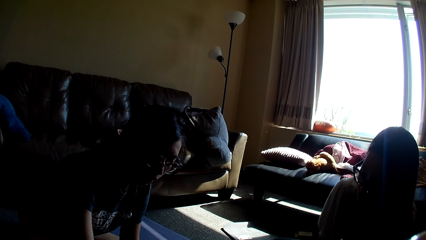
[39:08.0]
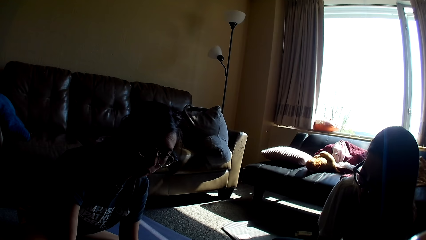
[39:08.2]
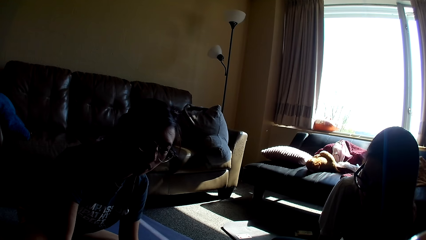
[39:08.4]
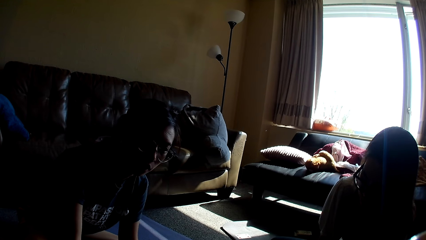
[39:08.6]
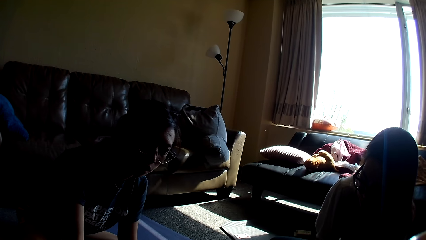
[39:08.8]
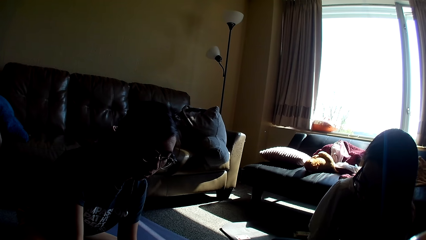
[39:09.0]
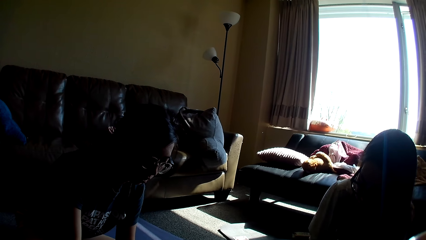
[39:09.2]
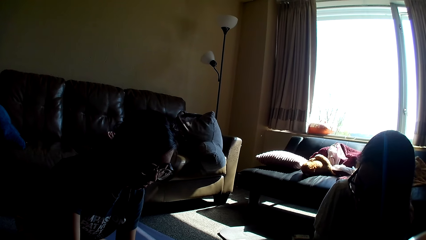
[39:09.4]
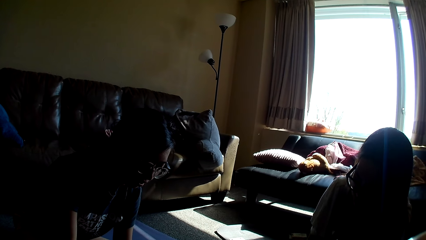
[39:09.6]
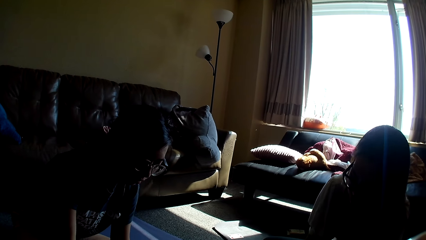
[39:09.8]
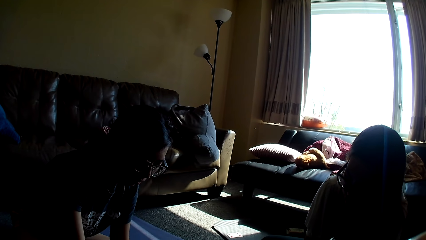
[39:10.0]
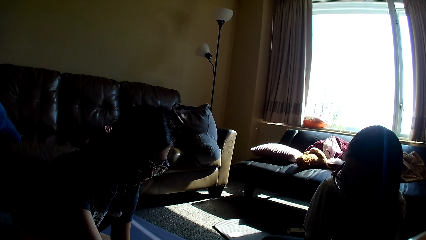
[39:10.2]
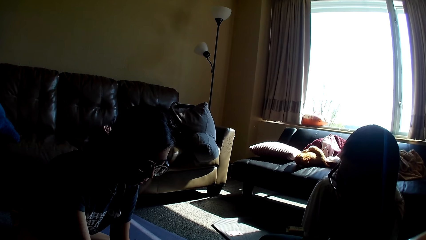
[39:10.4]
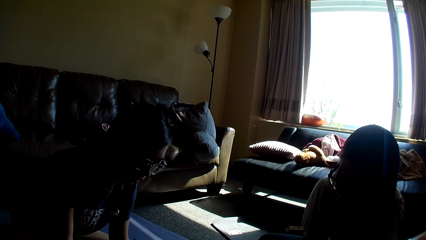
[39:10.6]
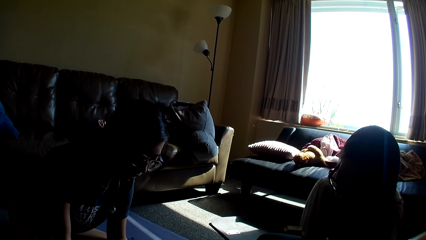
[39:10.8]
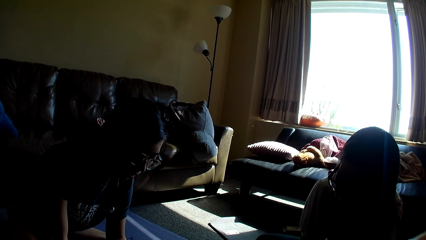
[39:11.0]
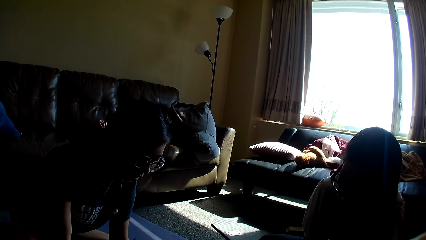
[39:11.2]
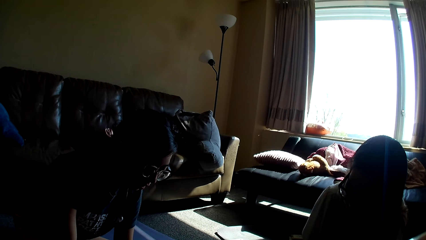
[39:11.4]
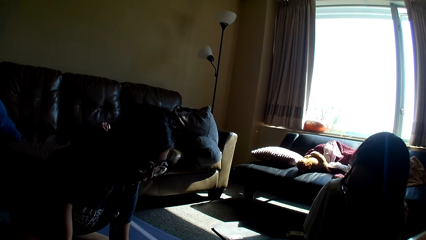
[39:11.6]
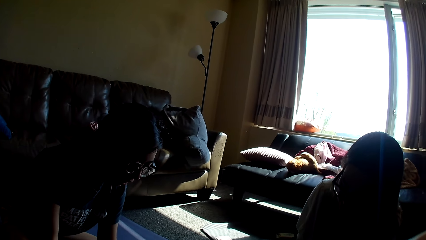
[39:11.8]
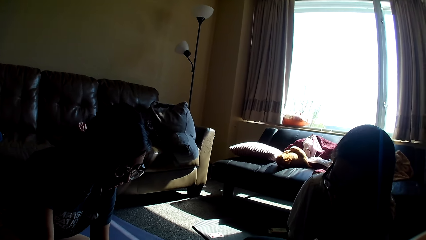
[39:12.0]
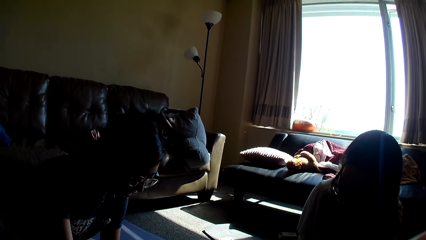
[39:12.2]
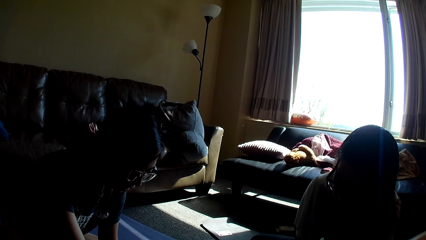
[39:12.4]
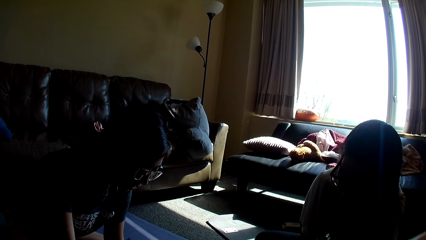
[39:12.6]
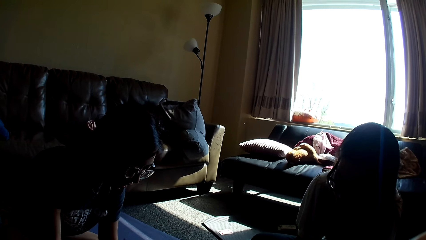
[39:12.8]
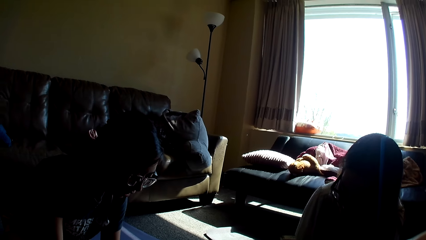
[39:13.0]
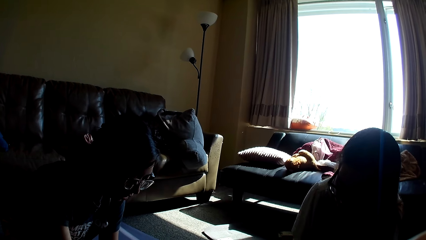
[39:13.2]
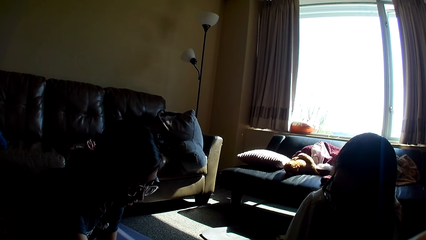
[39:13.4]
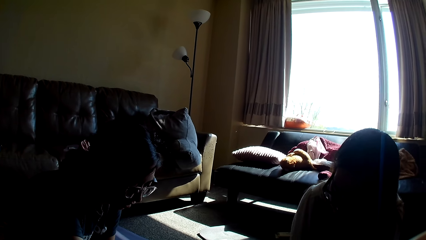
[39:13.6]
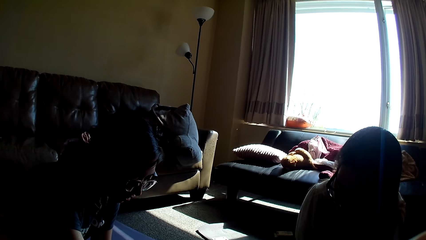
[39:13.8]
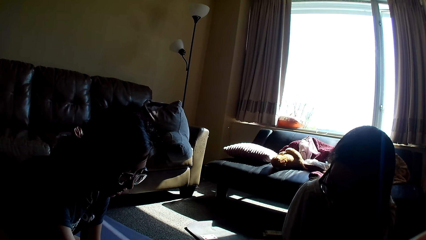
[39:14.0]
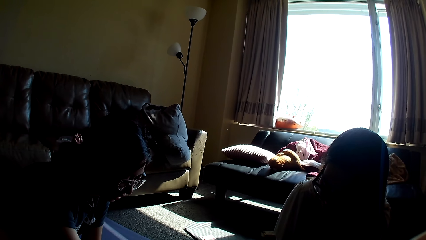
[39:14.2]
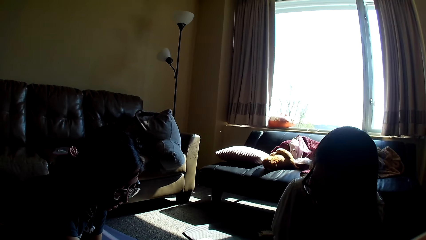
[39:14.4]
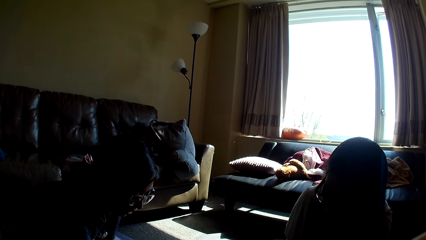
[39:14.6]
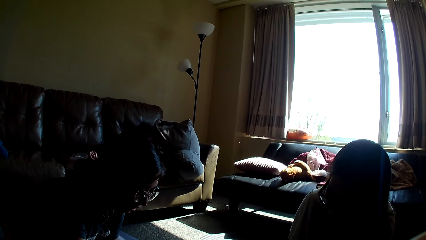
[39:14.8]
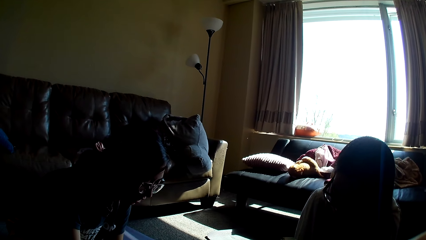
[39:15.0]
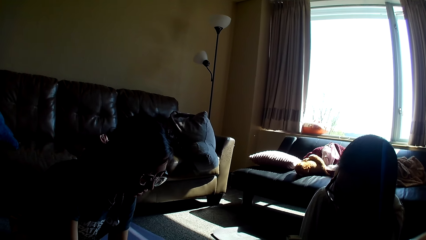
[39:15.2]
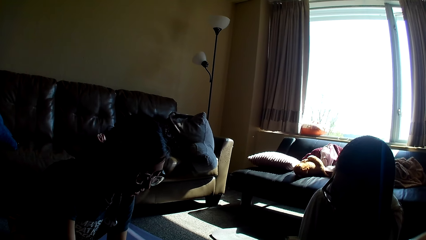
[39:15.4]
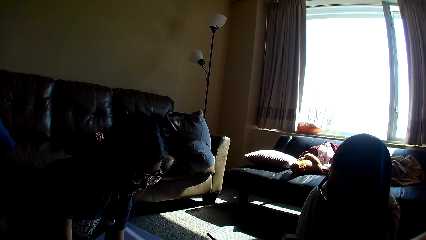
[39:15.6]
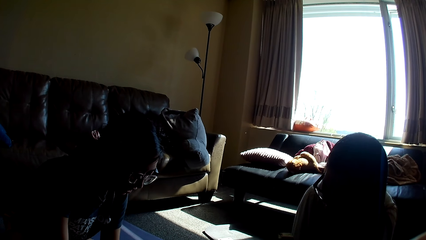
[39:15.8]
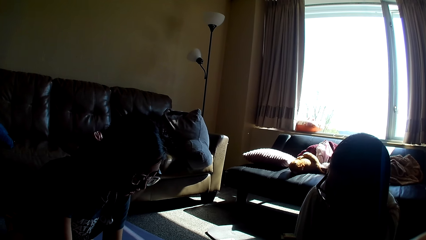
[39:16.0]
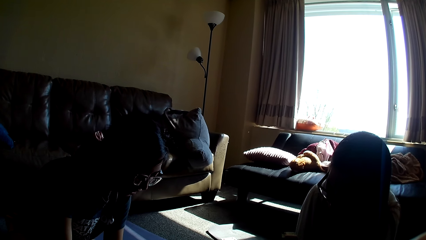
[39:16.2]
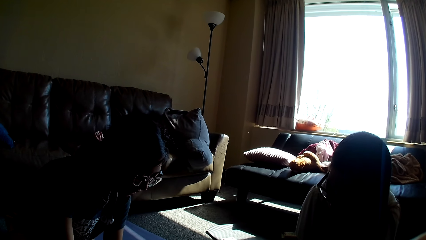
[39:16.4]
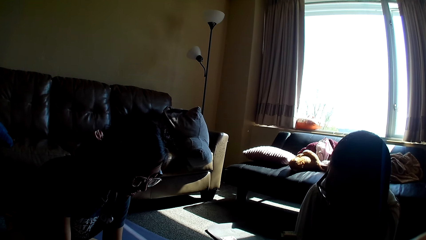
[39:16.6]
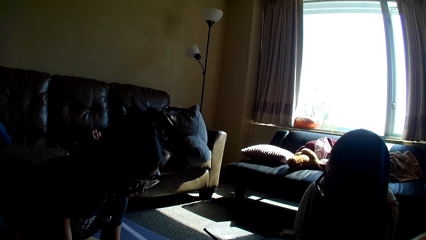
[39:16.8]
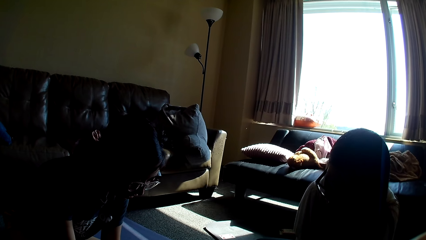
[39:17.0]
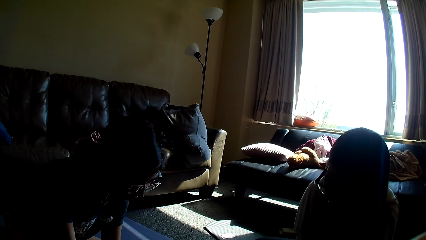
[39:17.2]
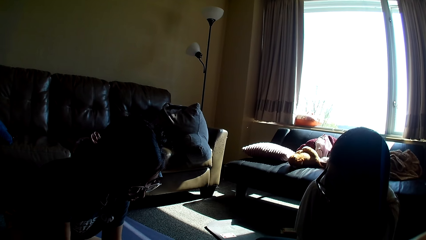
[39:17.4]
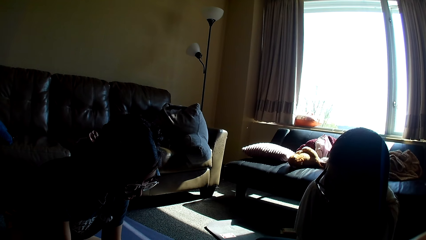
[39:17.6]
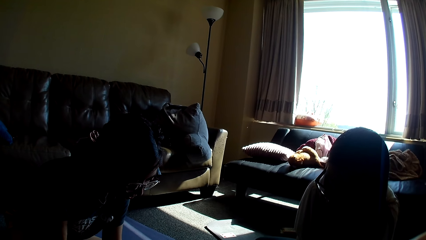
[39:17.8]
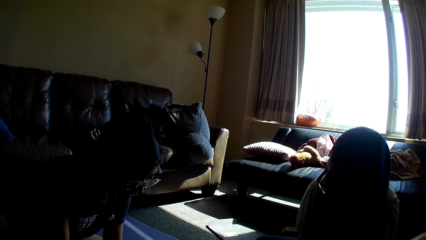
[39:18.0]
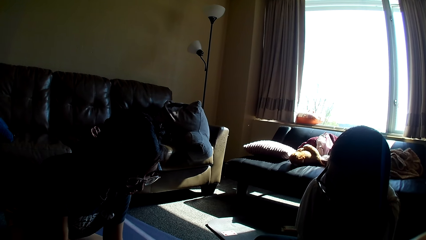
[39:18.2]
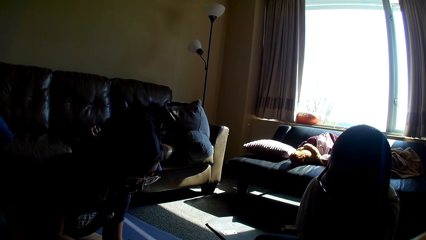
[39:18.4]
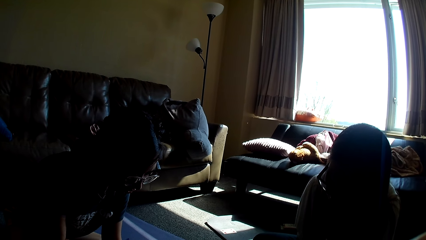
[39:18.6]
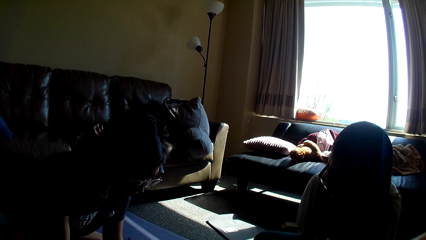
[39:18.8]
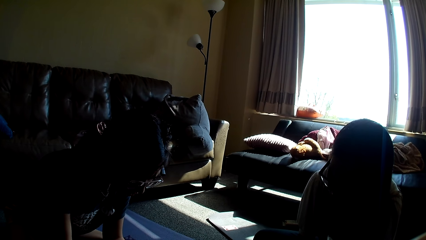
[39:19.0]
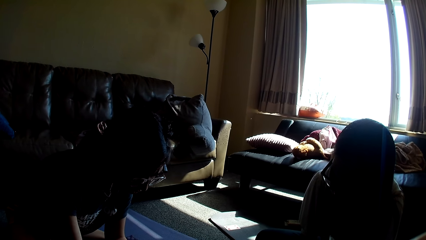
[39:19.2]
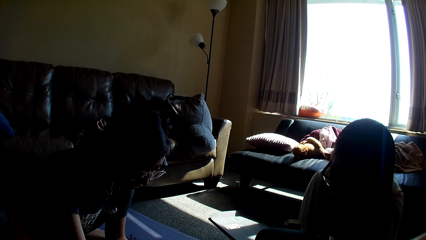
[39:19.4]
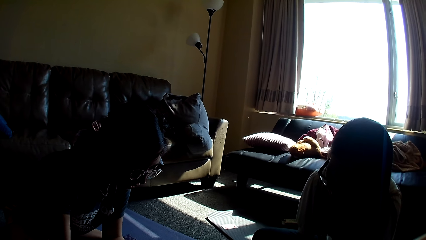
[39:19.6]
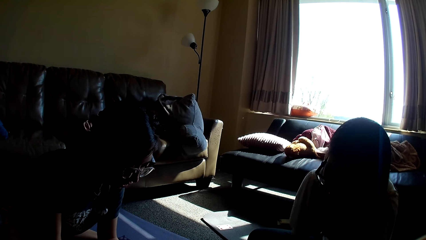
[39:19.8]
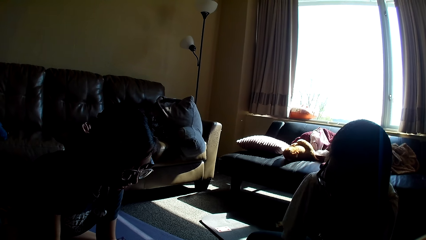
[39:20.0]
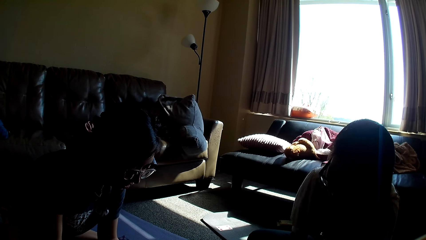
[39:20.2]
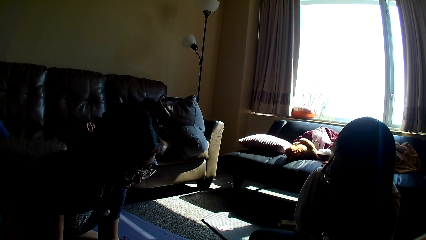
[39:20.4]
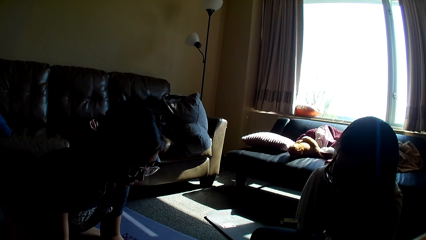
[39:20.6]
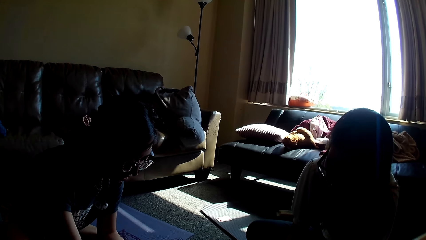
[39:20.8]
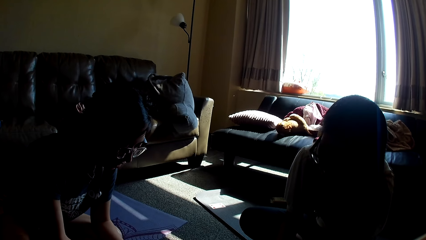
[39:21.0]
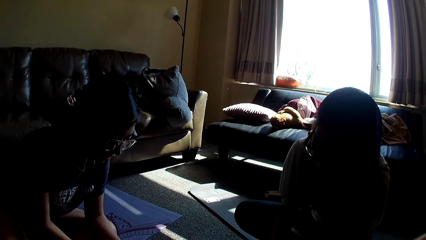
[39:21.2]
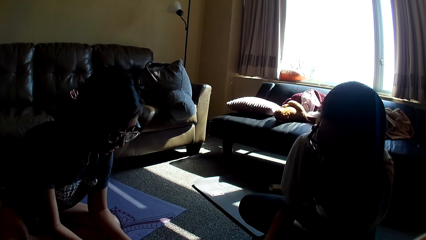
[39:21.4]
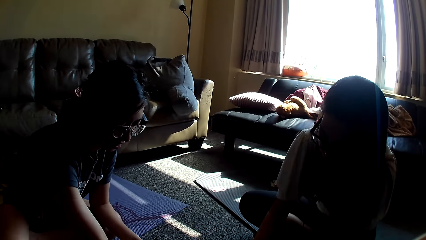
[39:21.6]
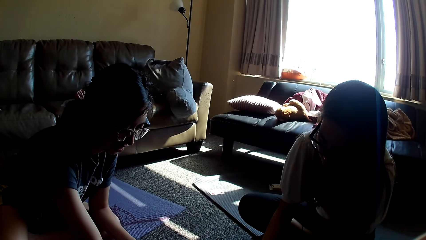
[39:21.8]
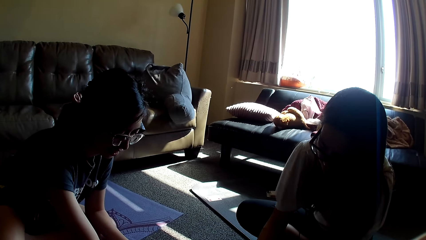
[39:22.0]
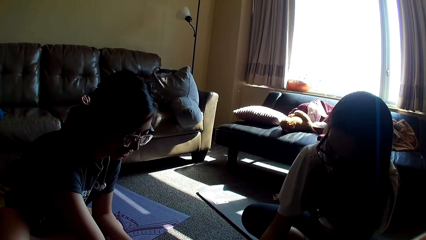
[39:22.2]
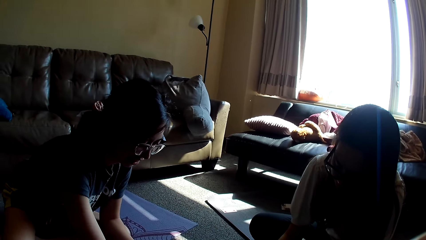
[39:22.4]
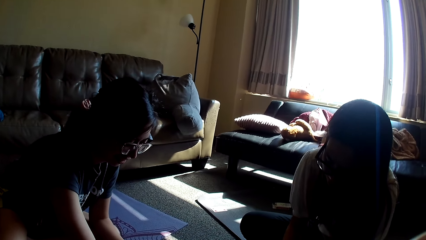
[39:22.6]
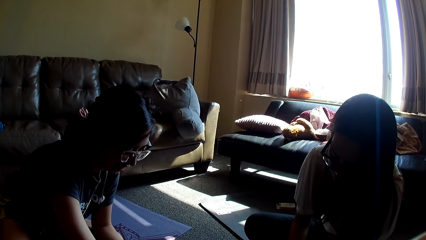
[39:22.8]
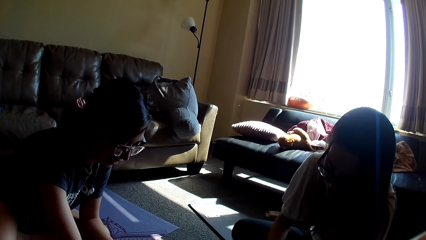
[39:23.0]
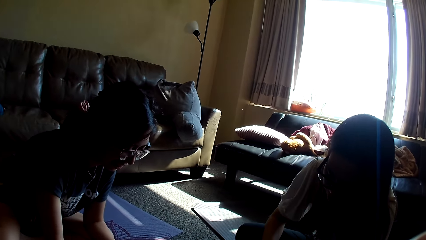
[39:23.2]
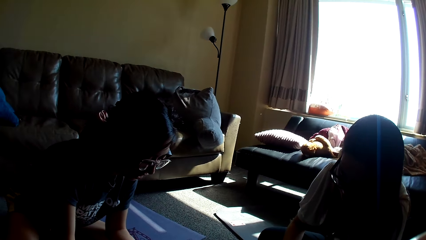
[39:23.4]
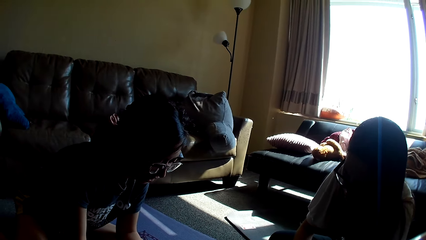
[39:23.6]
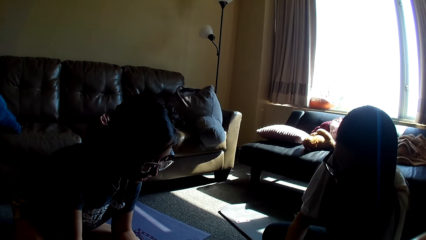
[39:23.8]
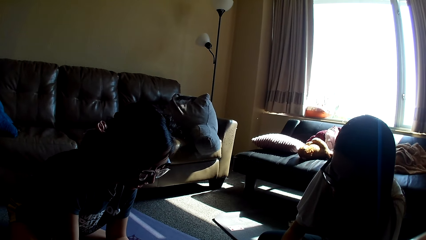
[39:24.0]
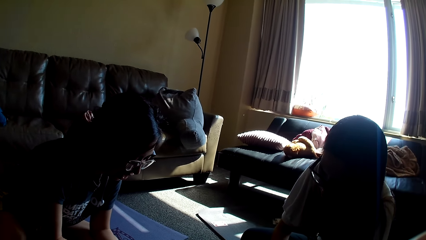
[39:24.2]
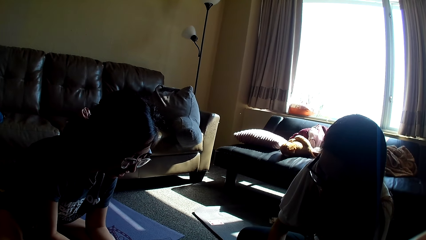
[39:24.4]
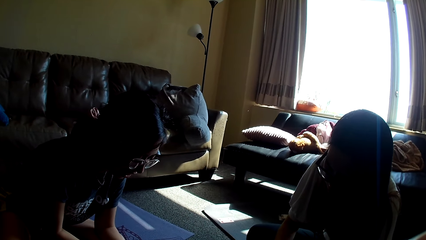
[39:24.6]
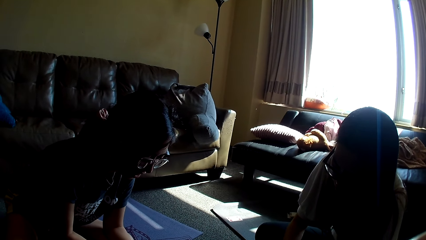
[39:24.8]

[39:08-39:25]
A lady moves a hand repeatedly. The lady drops the card game and moves a hand. Another lady drops the card game. The first lady drops the card game.
